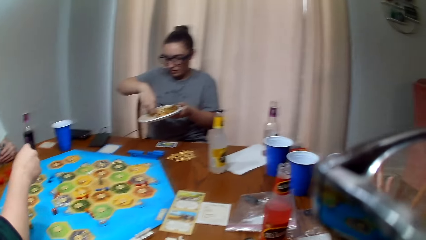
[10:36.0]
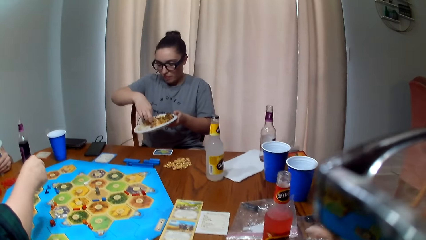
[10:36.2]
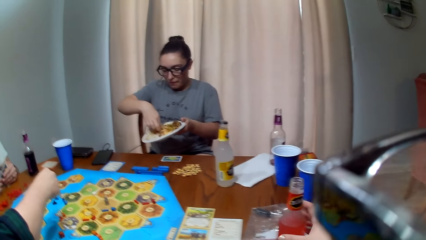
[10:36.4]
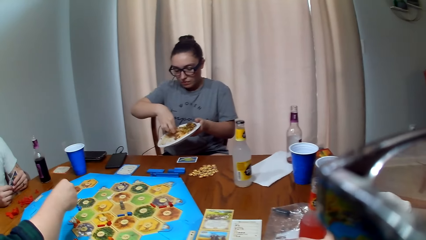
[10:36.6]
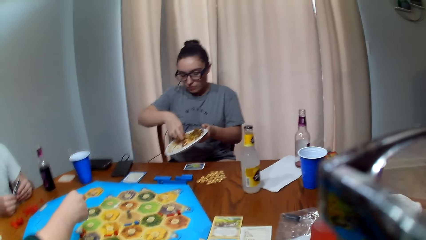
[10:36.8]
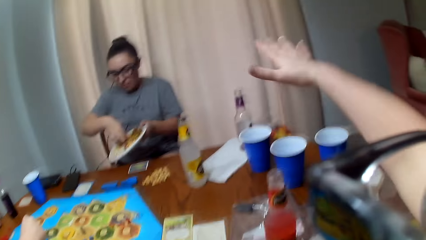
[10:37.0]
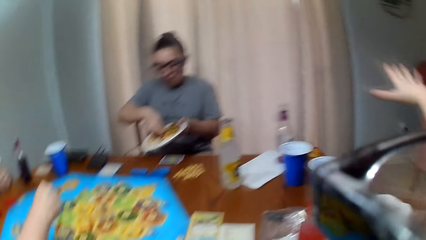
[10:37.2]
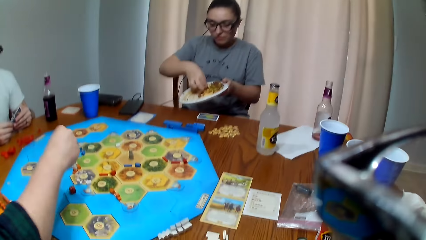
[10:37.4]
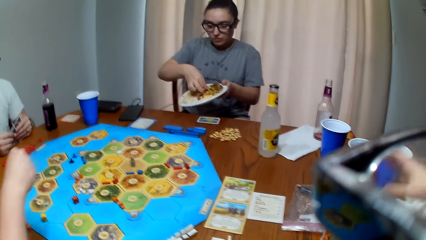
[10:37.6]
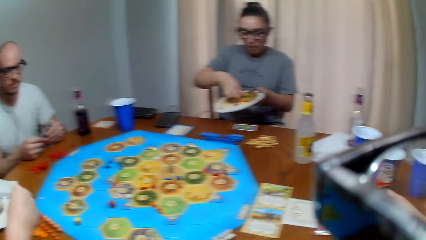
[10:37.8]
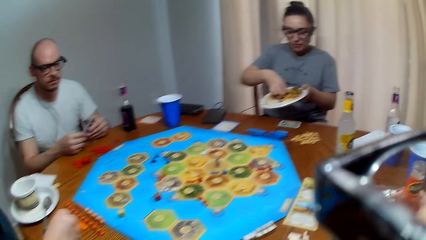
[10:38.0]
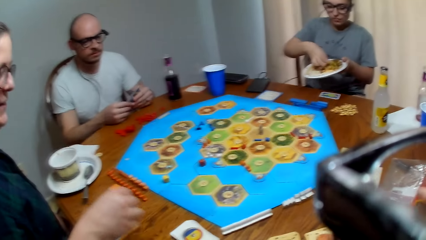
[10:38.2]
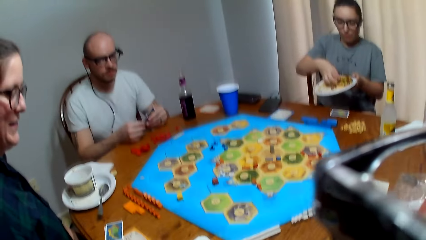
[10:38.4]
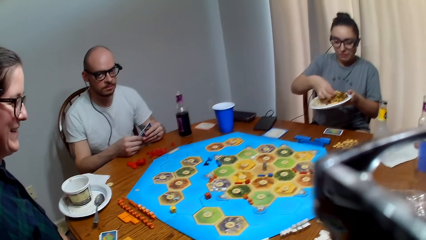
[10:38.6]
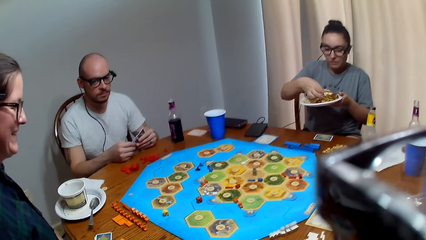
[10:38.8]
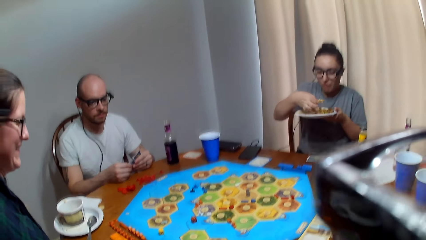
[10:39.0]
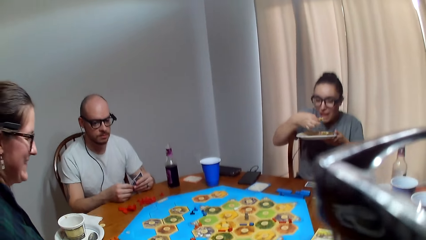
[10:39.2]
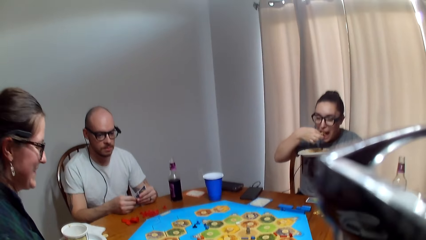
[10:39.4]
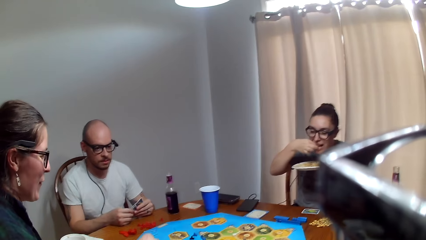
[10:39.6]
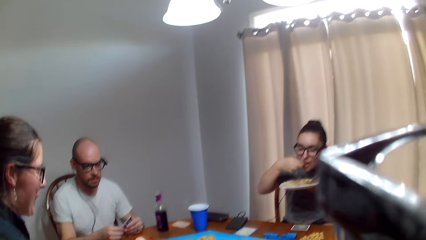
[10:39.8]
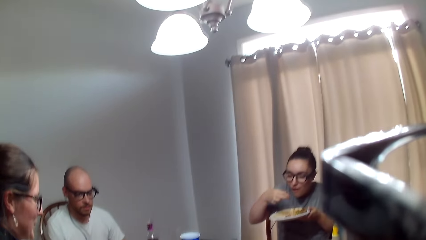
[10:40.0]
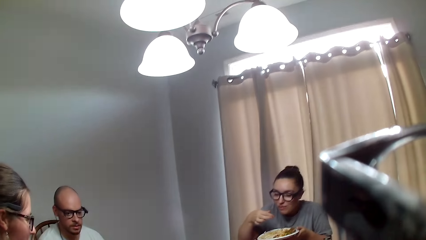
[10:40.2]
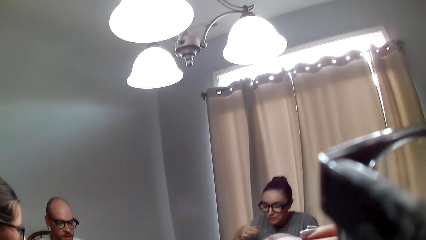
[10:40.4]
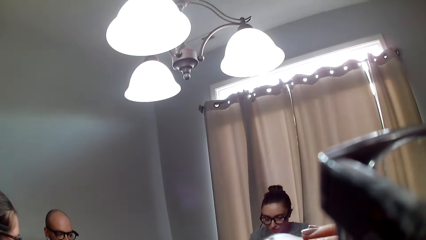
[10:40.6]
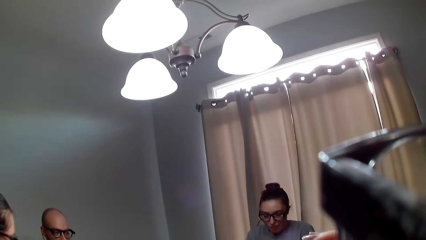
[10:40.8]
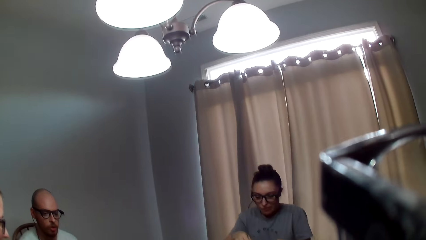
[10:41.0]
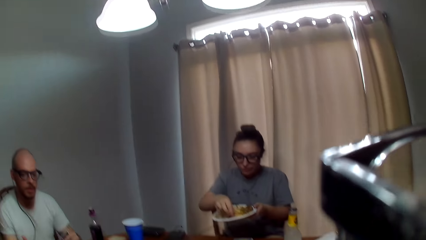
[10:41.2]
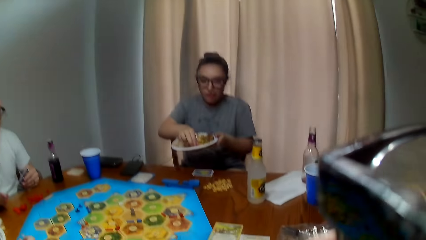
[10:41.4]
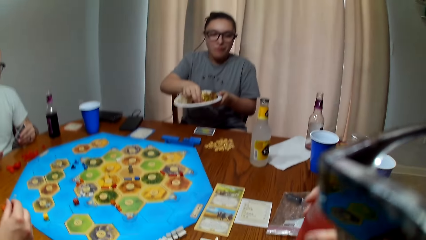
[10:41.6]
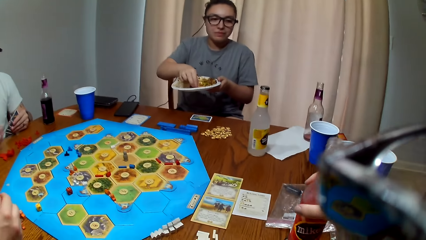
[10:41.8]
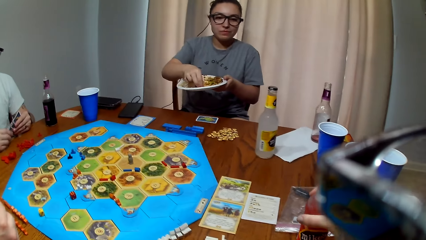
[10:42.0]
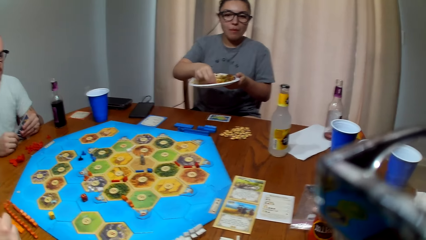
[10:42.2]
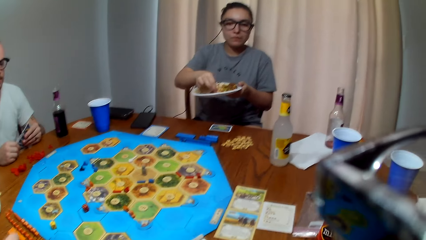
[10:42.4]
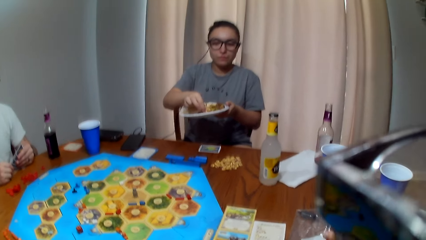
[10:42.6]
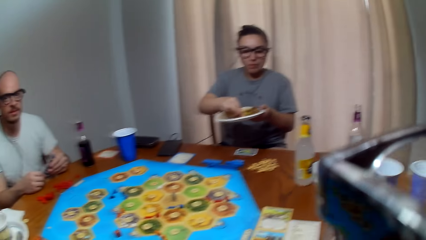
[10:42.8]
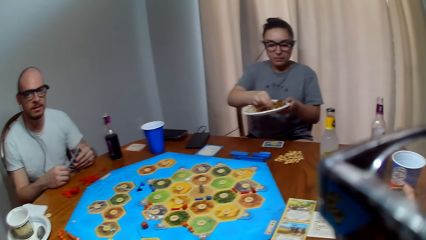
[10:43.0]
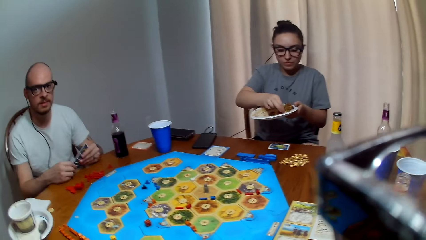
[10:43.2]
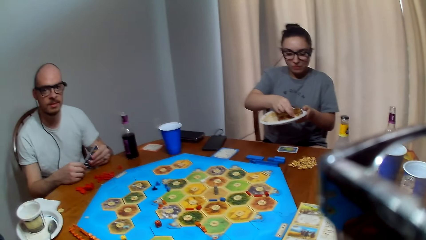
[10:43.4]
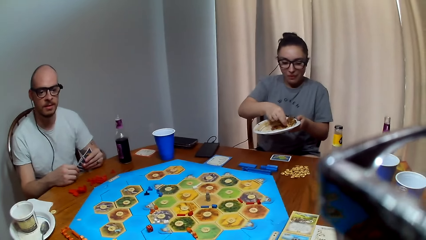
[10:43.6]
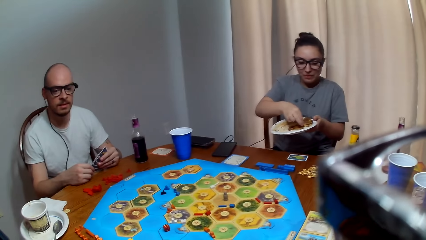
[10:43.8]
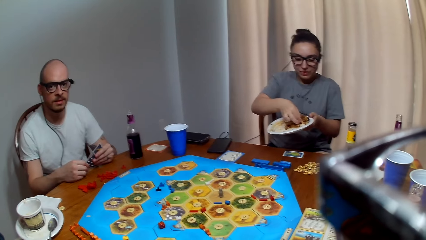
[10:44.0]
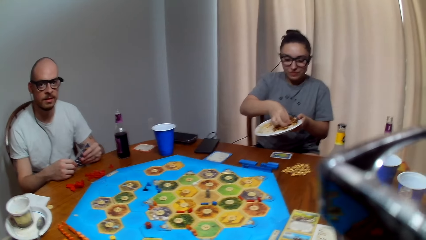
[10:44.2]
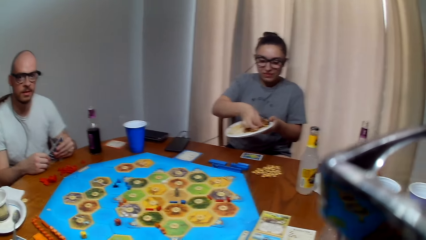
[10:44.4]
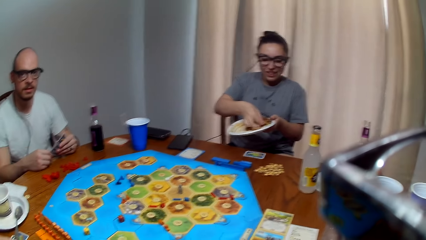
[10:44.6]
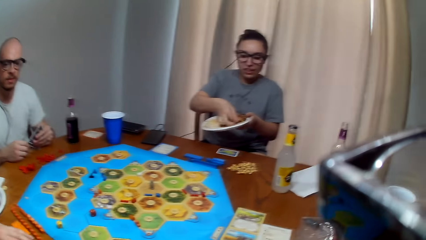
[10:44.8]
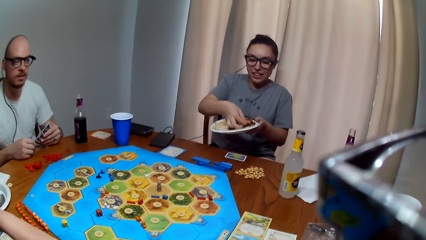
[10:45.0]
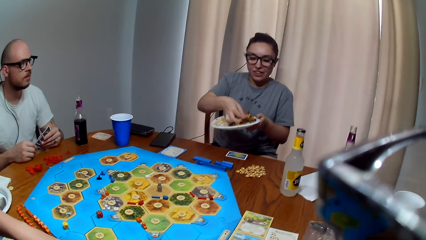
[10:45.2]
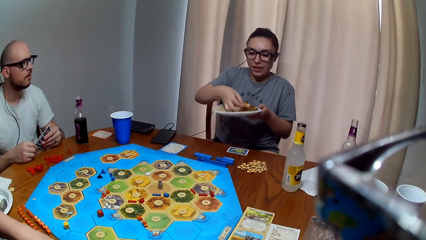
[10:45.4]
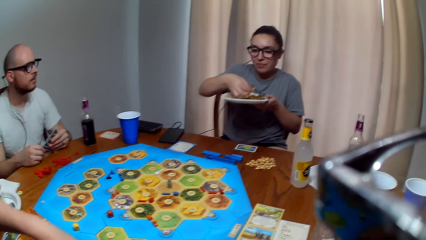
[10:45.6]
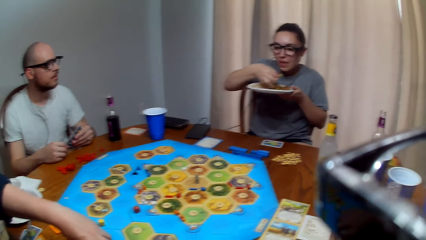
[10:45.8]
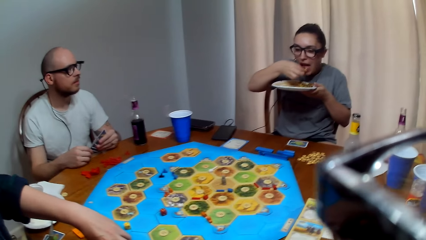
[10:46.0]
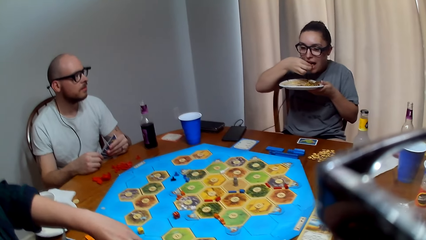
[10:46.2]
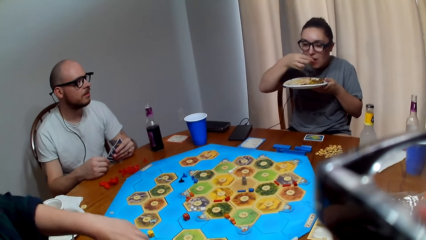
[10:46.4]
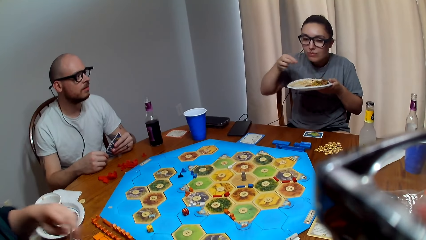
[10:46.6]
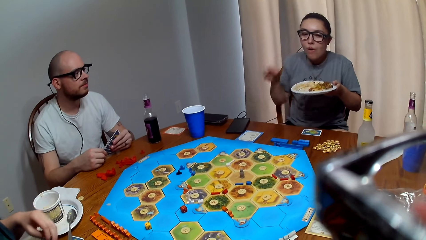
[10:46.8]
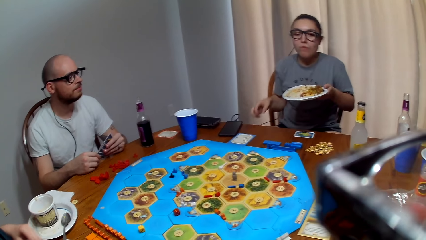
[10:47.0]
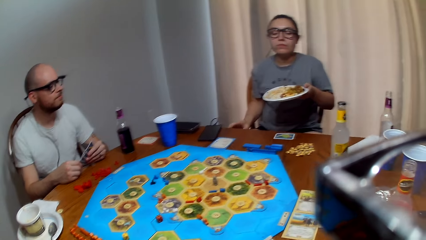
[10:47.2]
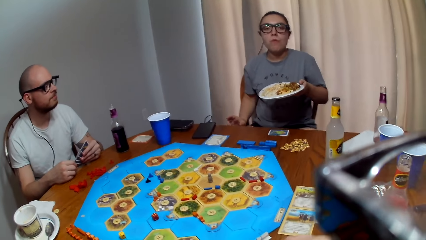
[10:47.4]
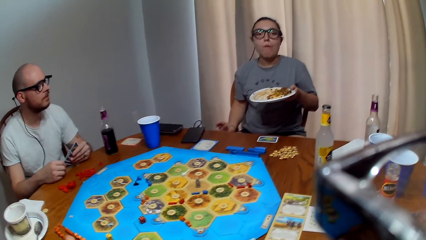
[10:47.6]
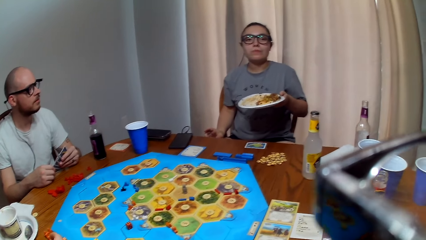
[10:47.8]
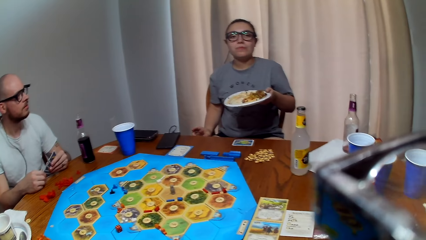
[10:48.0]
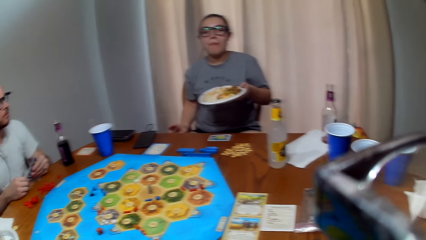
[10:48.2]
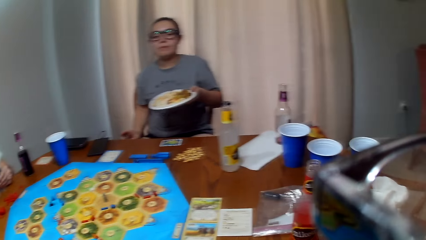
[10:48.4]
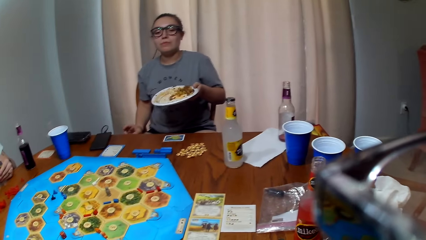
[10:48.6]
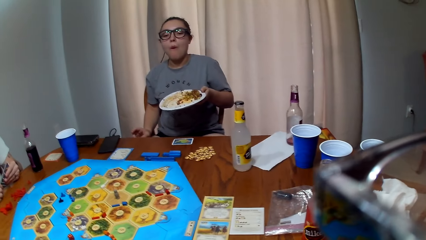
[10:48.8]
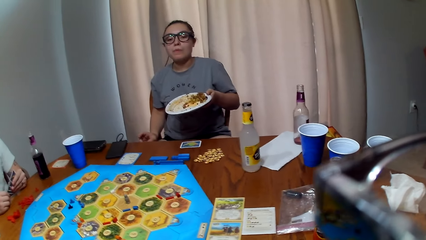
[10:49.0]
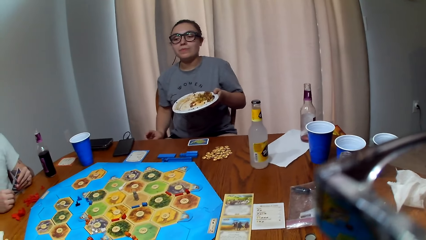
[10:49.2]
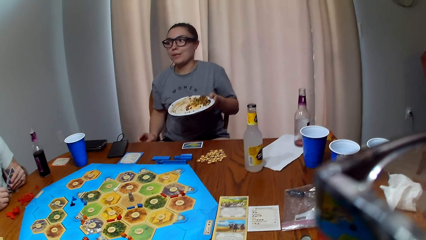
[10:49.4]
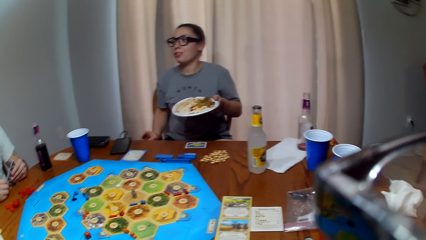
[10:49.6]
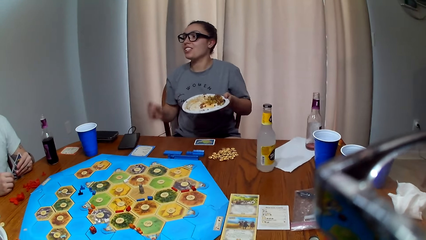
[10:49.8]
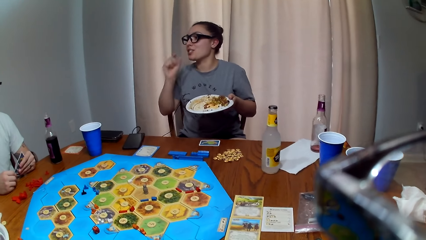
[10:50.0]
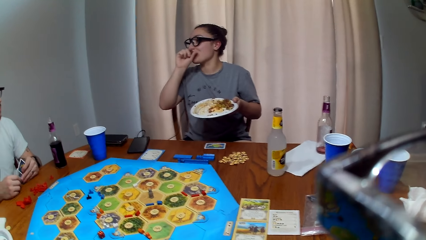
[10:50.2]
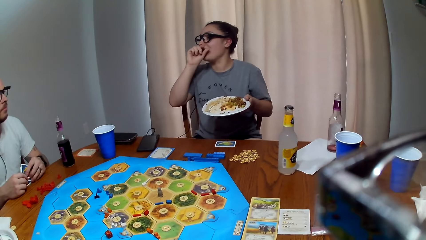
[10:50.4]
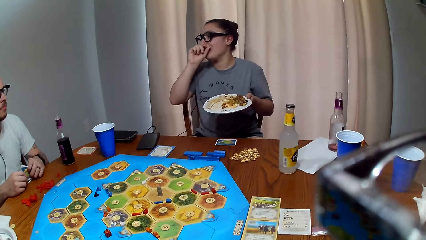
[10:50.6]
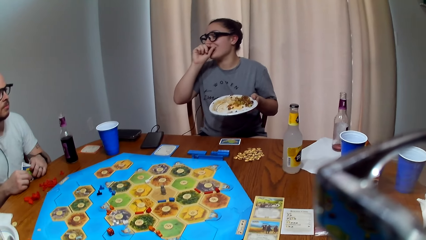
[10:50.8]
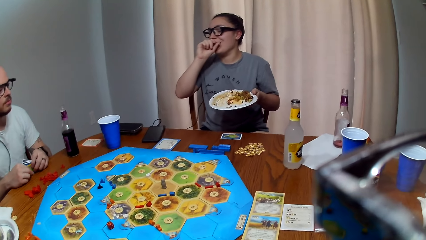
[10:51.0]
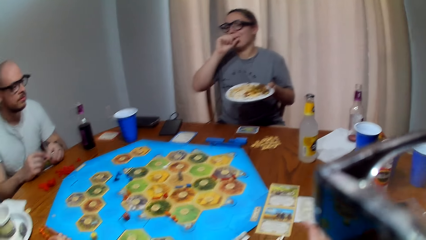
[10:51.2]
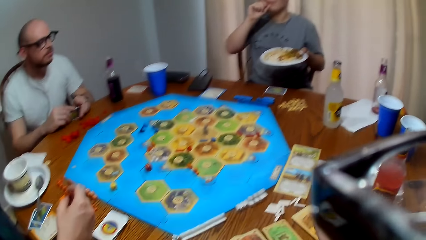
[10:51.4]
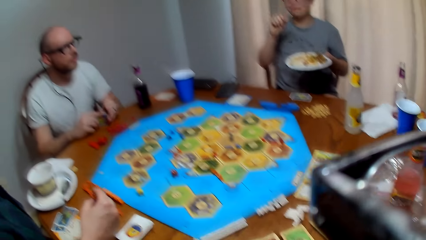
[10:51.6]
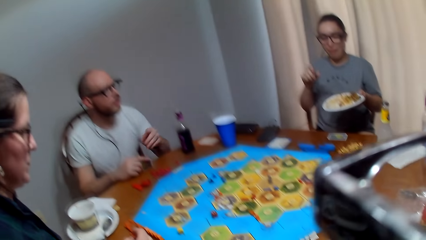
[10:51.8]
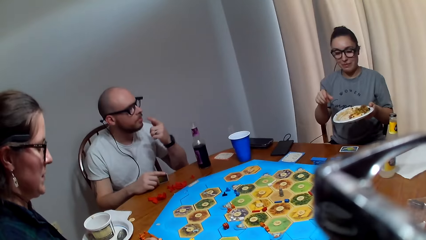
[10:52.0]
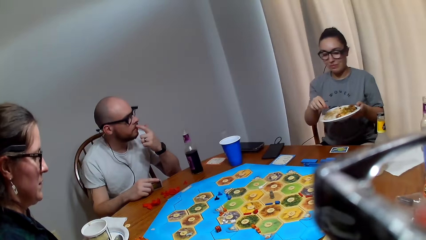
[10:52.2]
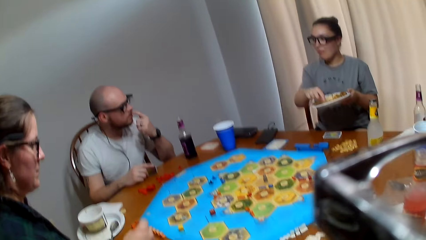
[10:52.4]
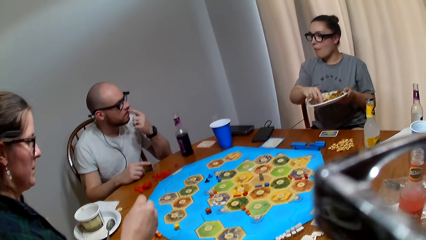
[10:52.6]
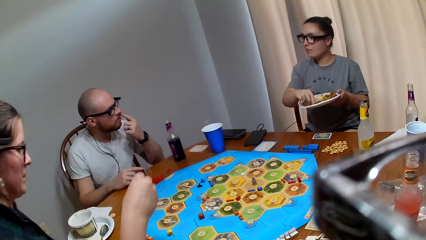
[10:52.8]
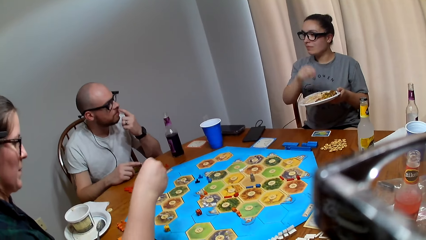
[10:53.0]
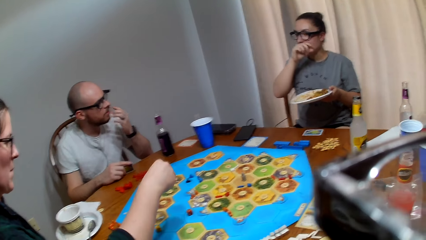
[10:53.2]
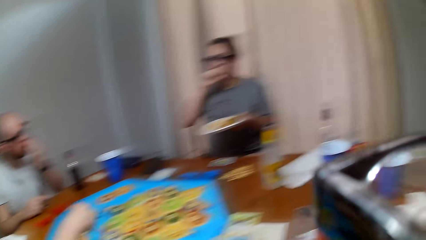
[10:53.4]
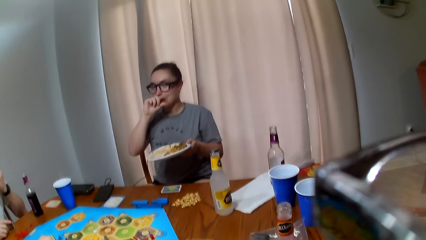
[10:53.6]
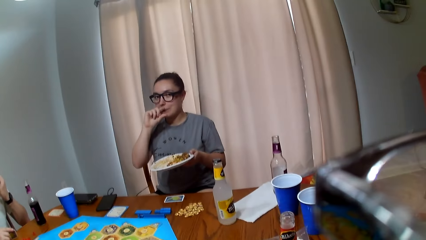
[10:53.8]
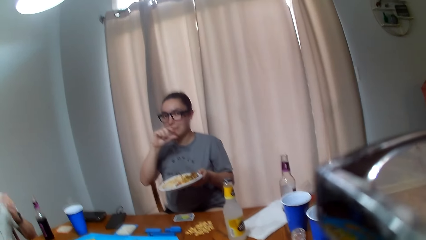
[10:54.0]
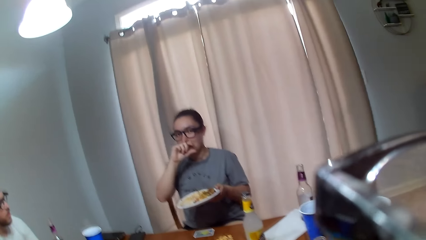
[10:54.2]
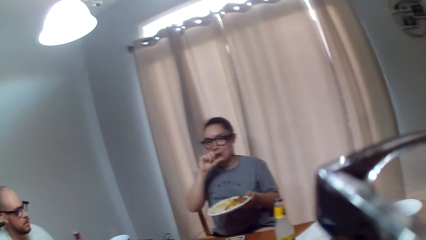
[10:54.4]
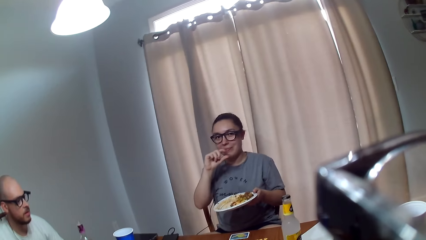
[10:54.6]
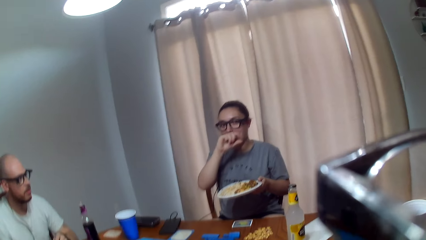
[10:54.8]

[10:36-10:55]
A woman stretches out her hand. The camera wearer speaks to the woman. Another woman eats food. The camera wearer grips the bottle of juice. A man speaks to the camera wearer. The camera wearer drinks her beverage. The man speaks to the camera wearer. The camera wearer places the bottle on the table. She responds to the man. The other woman scoops food. The camera wearer talks to the man. The other woman eats food. The man makes a sound. The other woman speaks to the man. The man talks to the other woman. The other woman wipes her nose with her hand. The camera wearer responds to the man.
